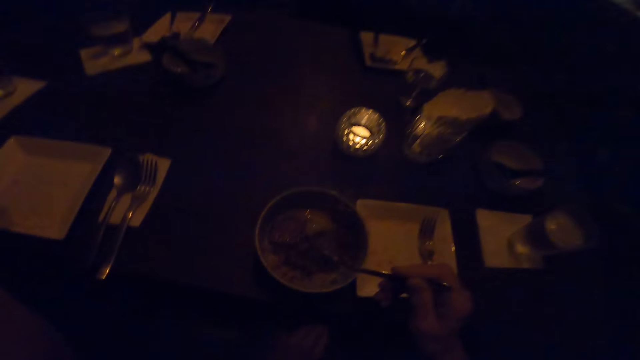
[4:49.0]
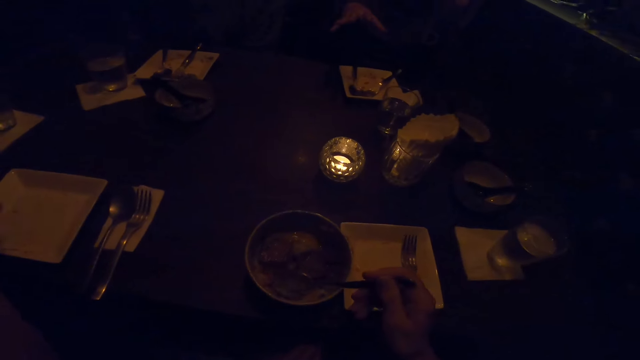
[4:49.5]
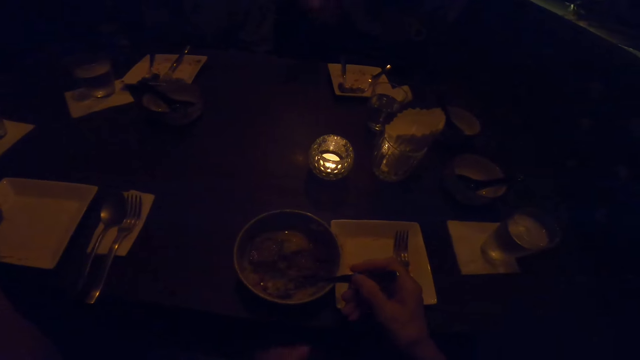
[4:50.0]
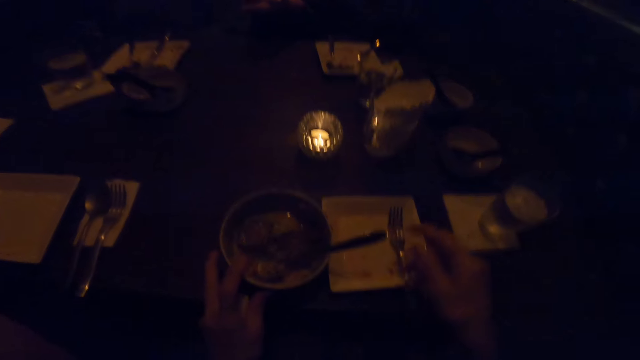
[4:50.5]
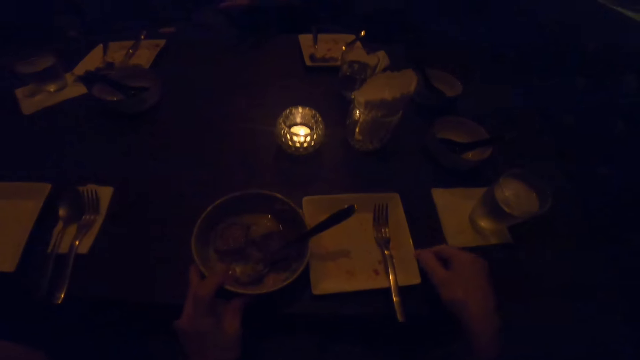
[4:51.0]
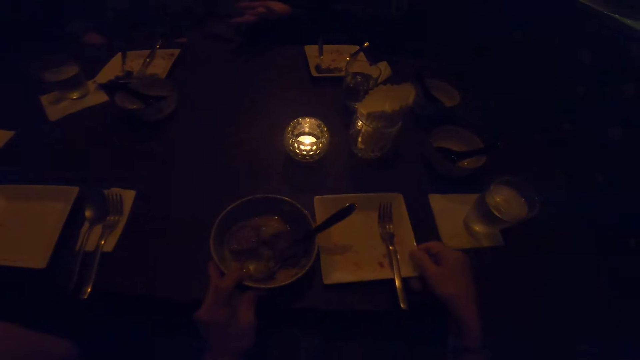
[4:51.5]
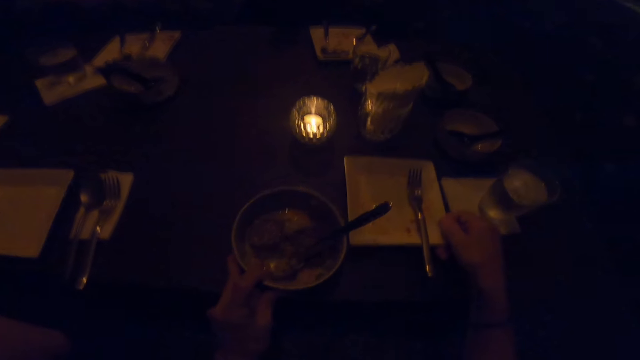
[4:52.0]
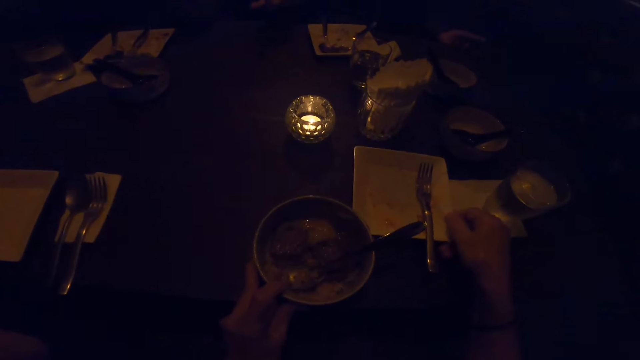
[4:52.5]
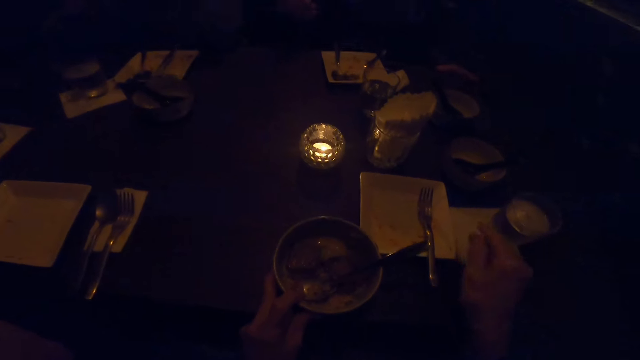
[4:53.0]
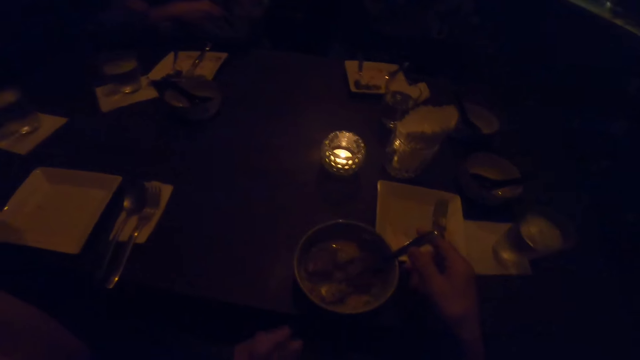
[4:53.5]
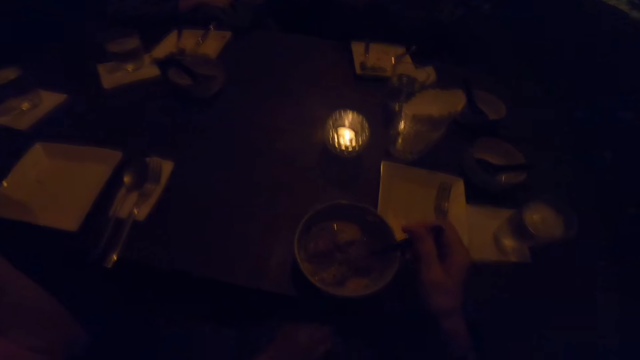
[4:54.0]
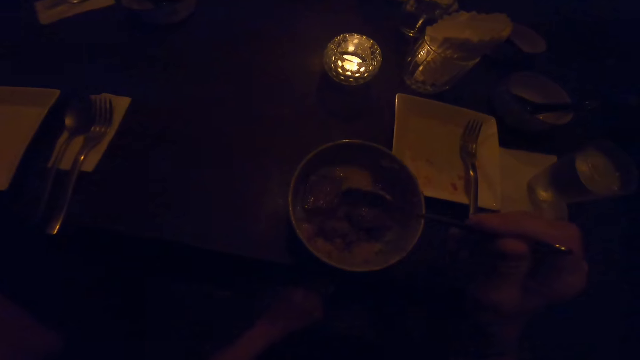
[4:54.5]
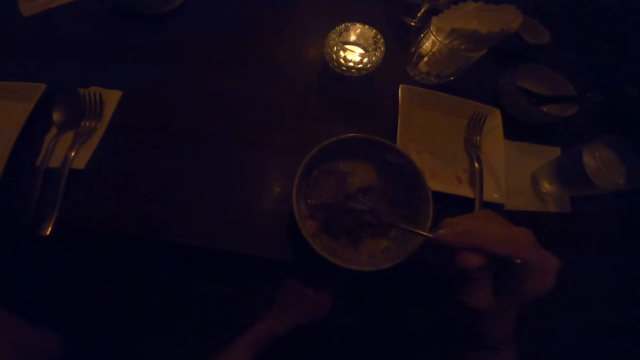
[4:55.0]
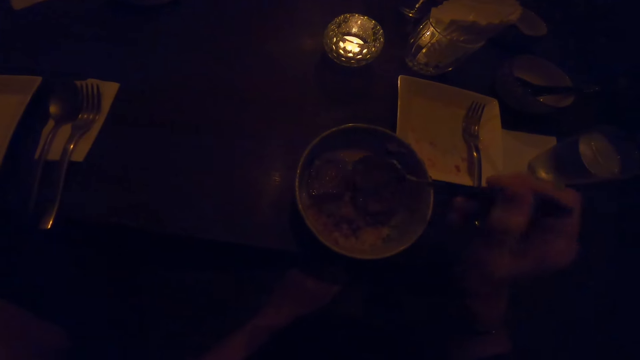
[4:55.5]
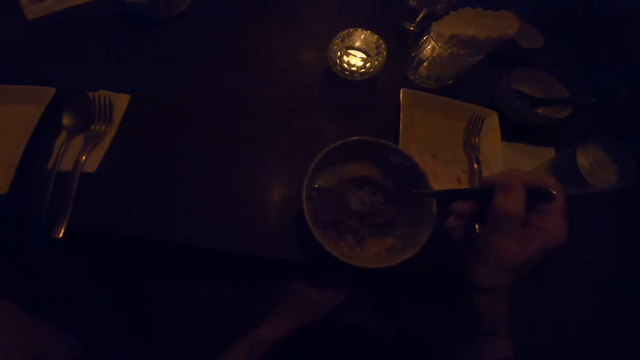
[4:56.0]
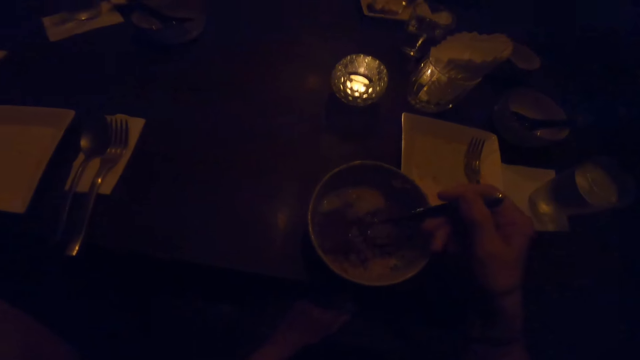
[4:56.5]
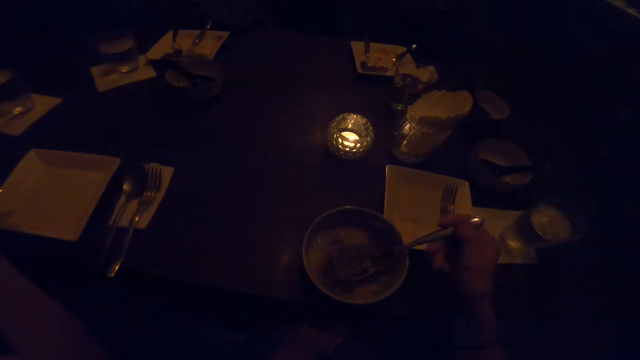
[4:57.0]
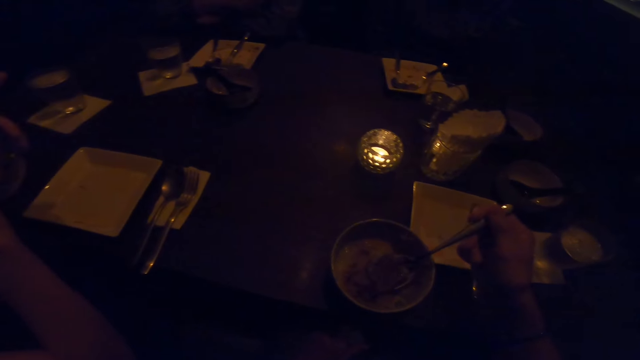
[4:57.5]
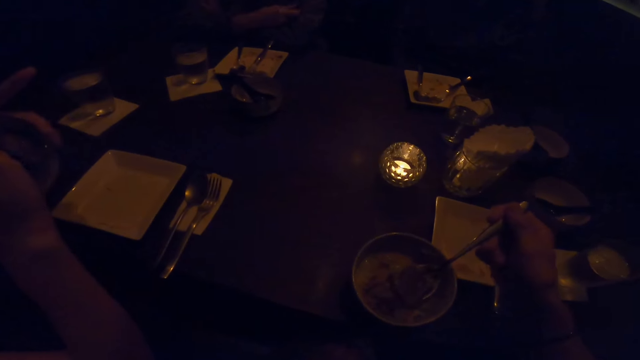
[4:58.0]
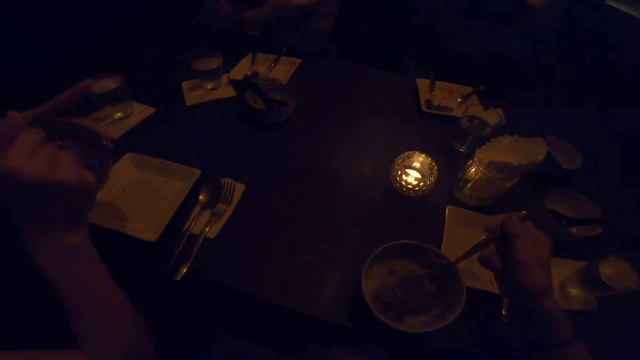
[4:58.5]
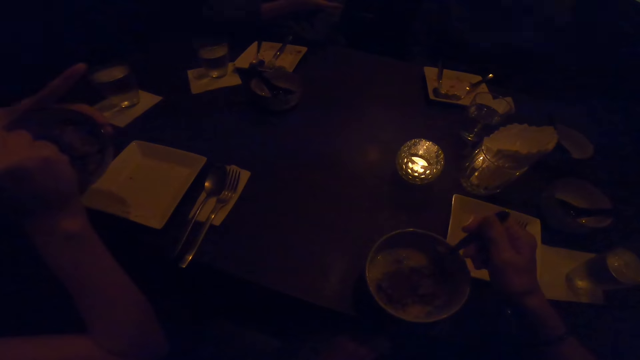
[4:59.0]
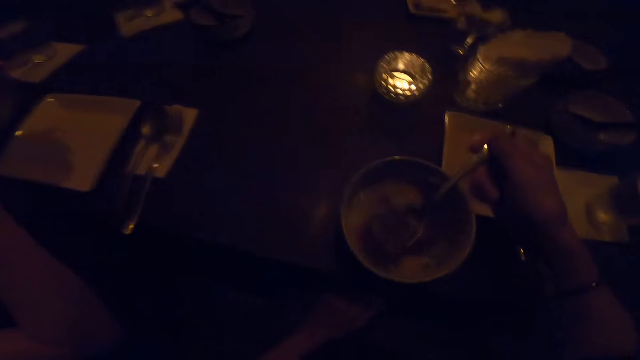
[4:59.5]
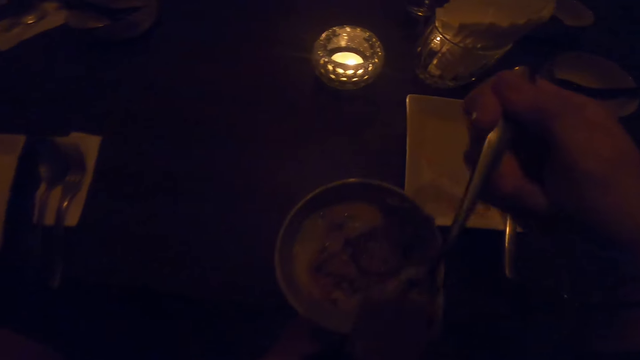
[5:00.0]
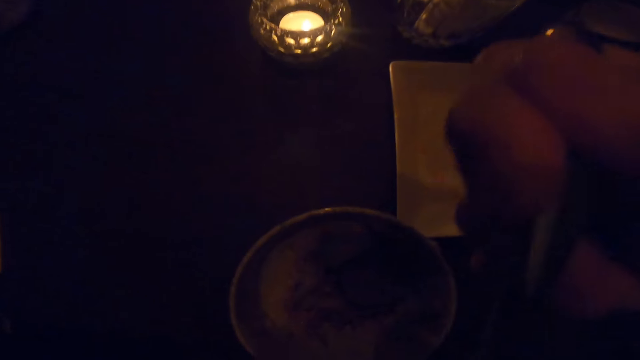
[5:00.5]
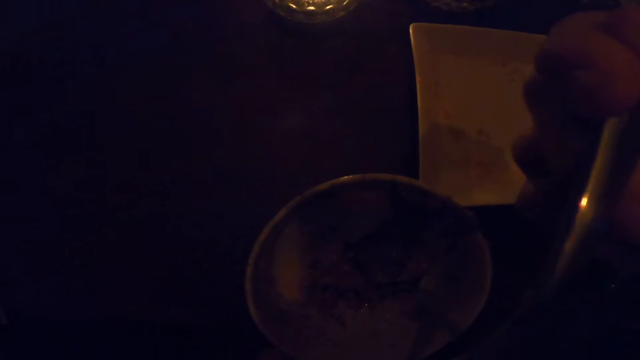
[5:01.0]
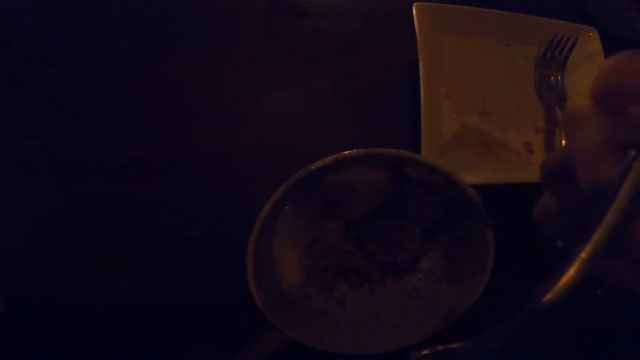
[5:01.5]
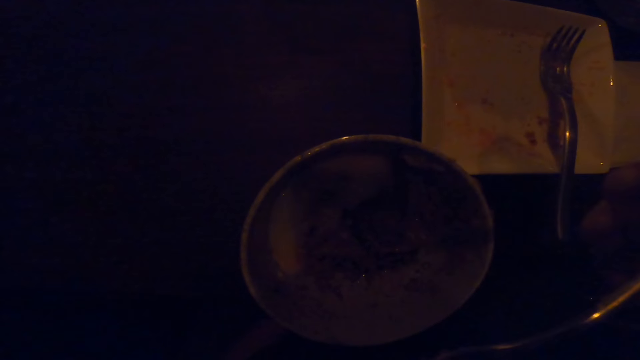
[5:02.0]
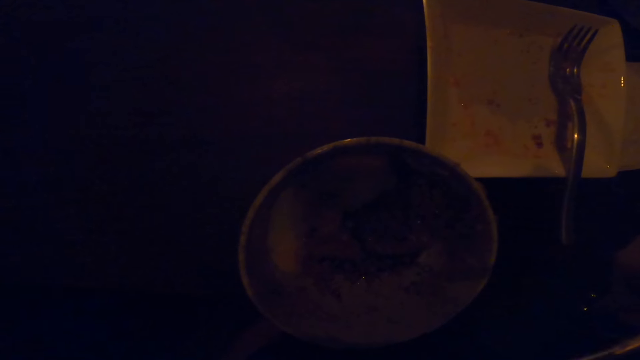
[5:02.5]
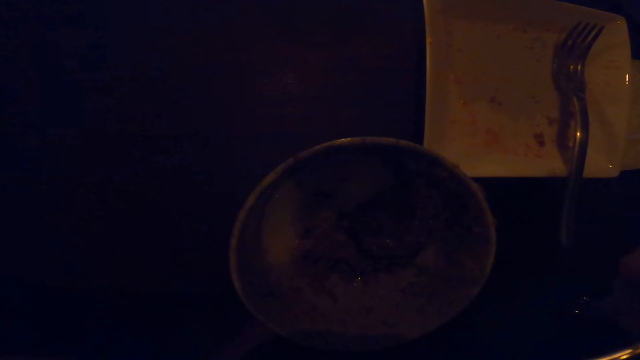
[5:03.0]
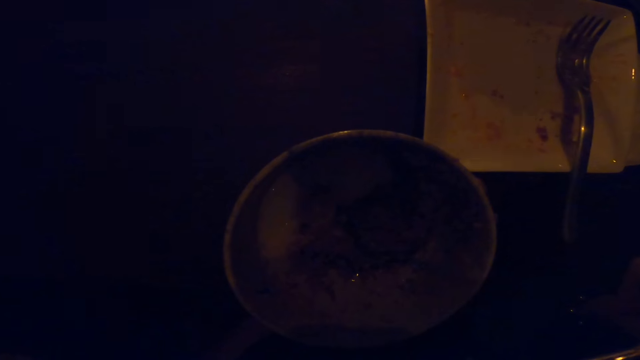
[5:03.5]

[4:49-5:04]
The camera wearer puts down the spoon. He holds the bowl on the table with his left hand. He adjusts a plate on the table with his right hand. A woman moves her hand. Another woman puts her hands together. The camera wearer stirs the food on the bowl on the table with the spoon in his right hand. He takes the food with the spoon. He eats from the bowl on the table with the spoon in his right hand. A man takes the food with the spoon.

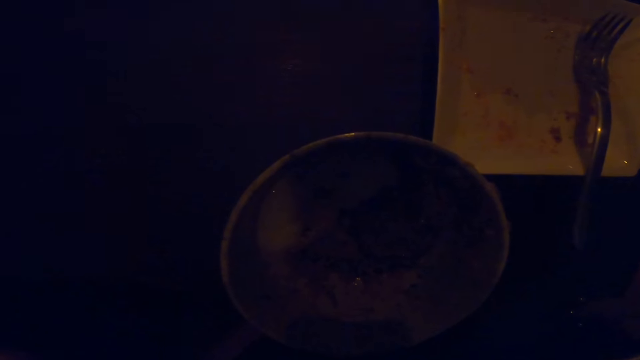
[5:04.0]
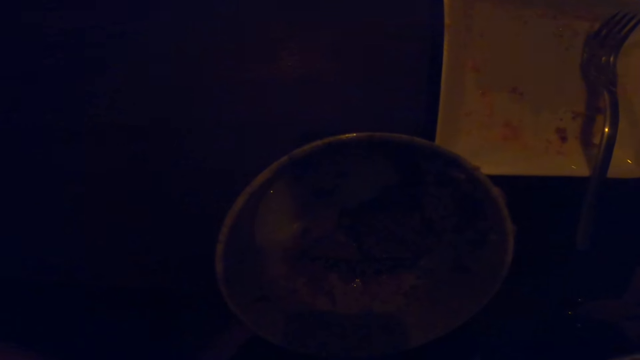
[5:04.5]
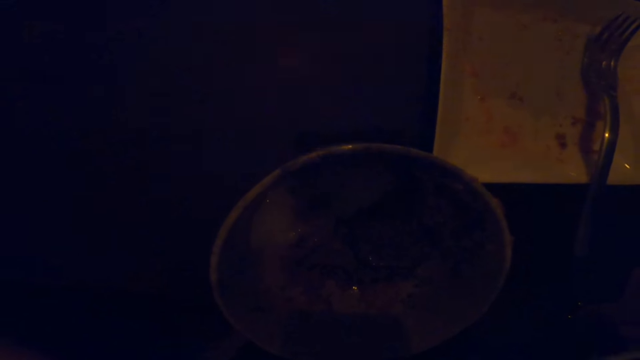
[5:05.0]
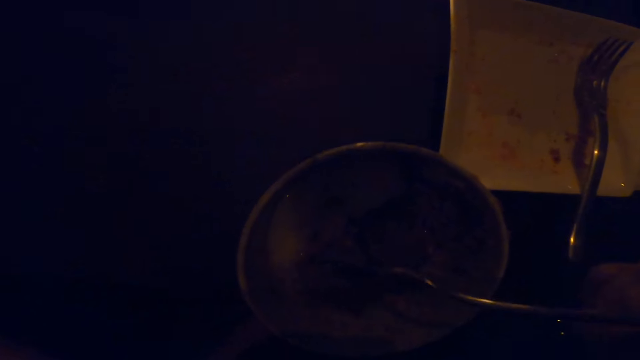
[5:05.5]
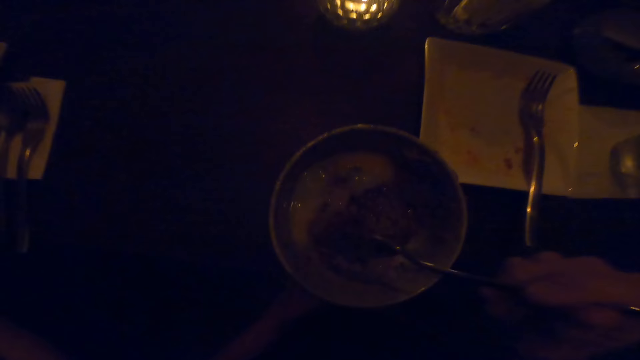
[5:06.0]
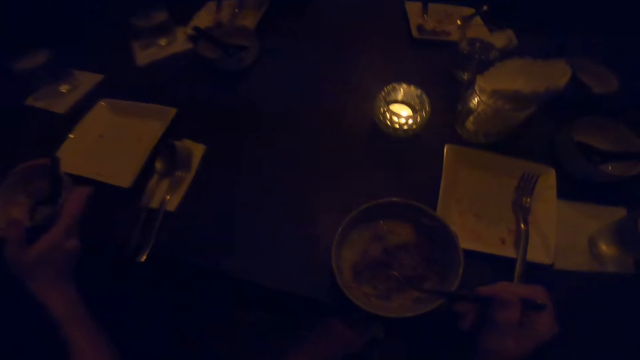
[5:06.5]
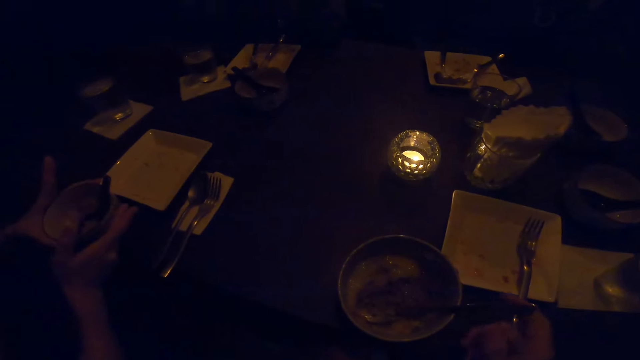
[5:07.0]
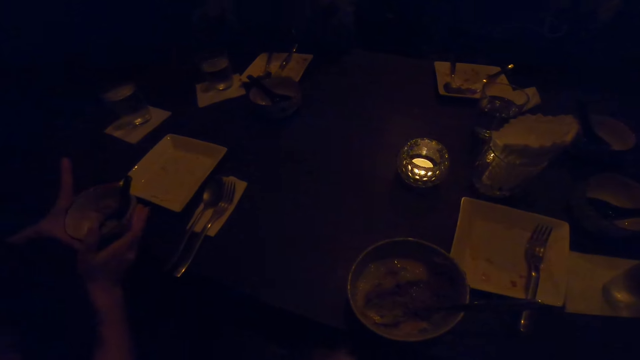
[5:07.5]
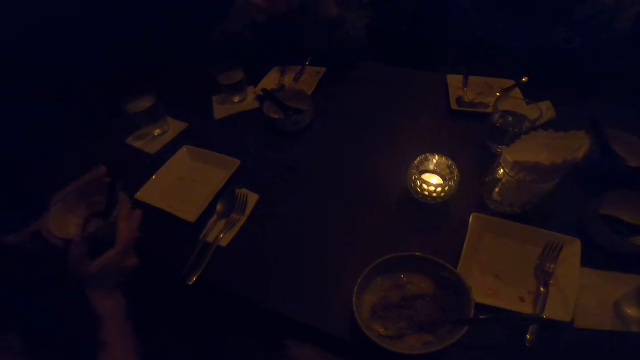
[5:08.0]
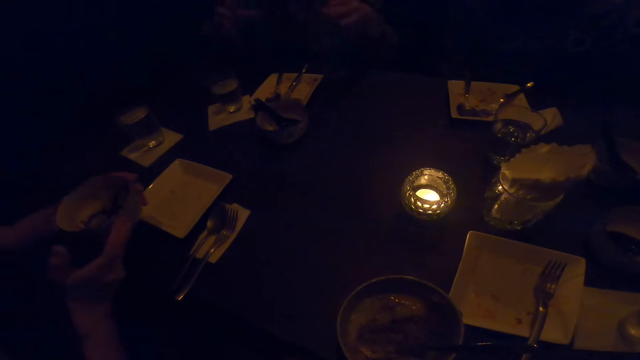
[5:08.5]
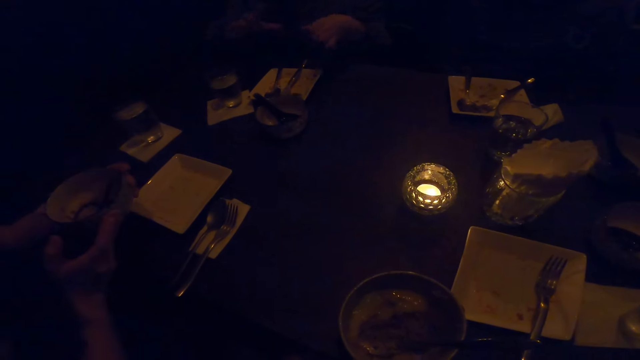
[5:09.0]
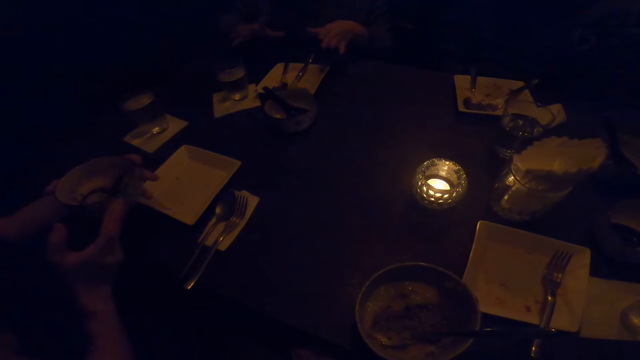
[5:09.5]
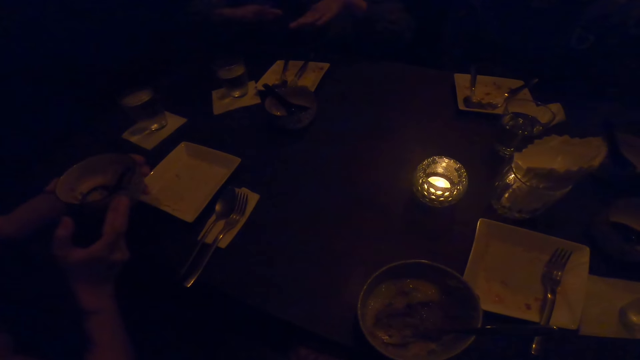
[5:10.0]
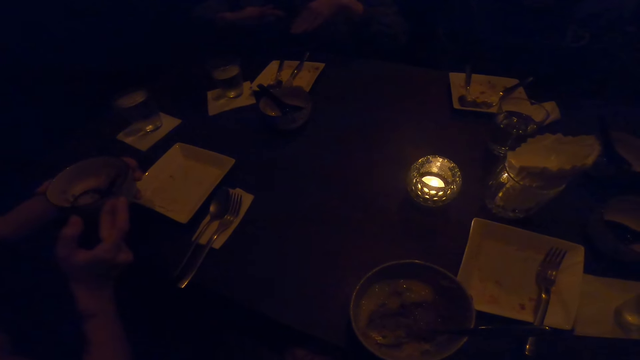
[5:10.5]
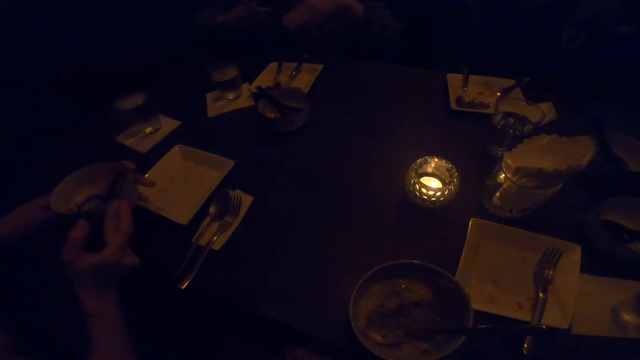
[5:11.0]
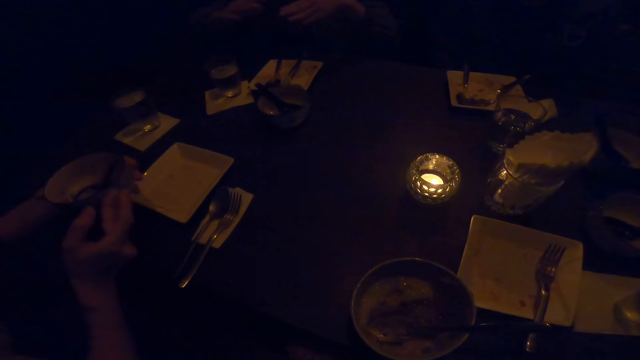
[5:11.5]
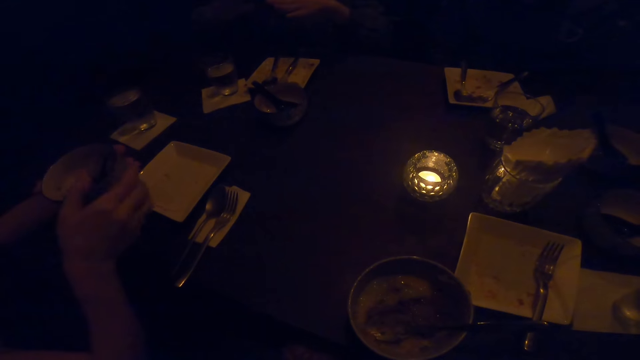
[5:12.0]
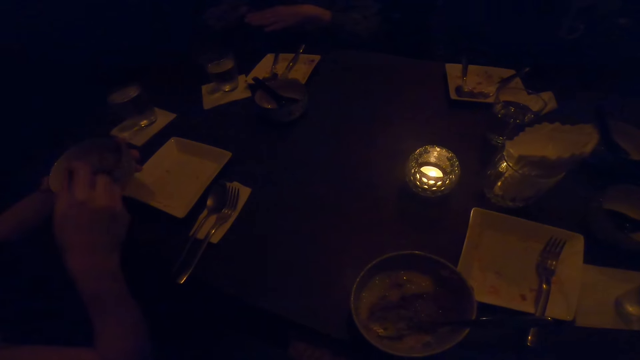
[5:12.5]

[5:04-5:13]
The camera wearer puts down the spoon. They stop eating from the bowl on the table. A man holds the bowl in his hand. A woman moves her hand and converses.
